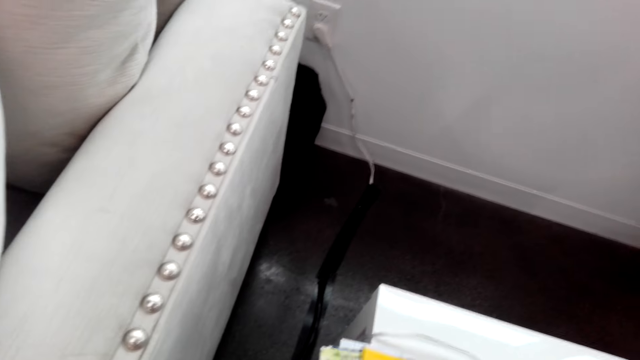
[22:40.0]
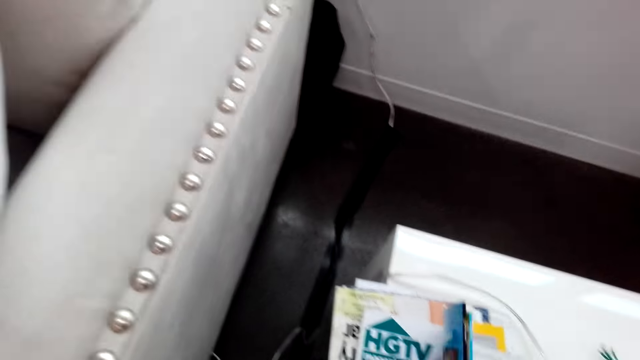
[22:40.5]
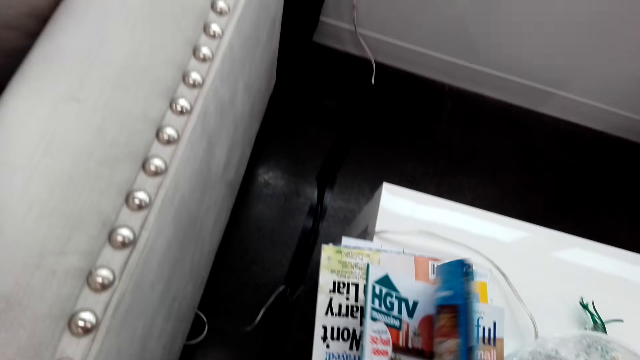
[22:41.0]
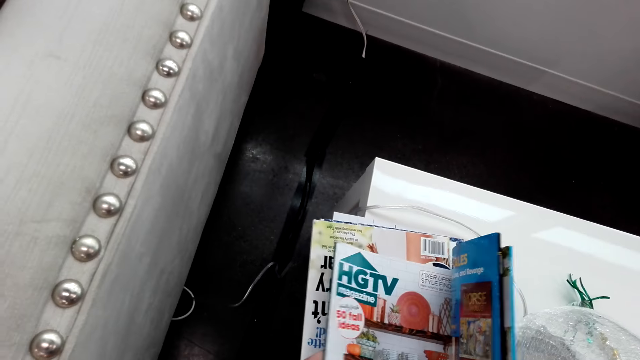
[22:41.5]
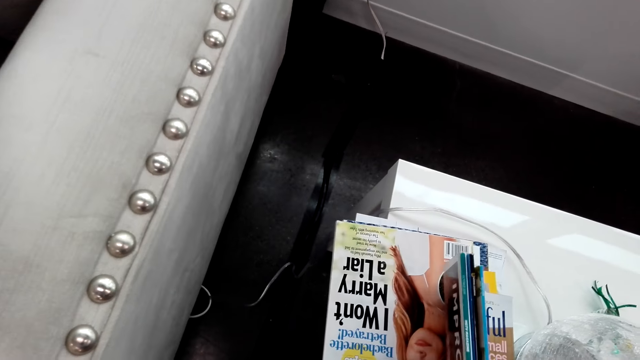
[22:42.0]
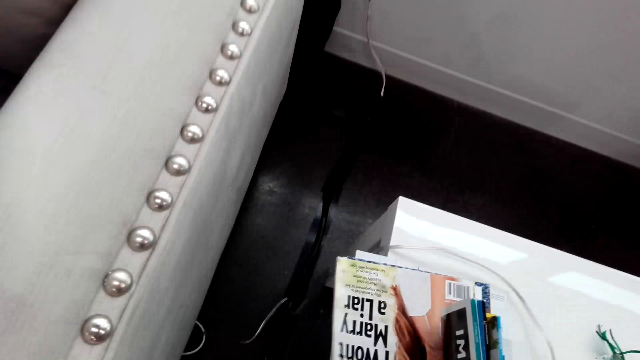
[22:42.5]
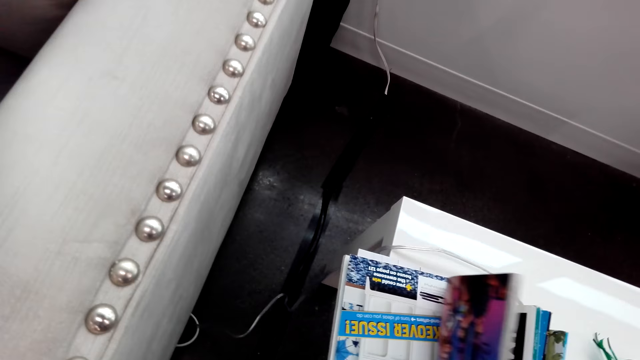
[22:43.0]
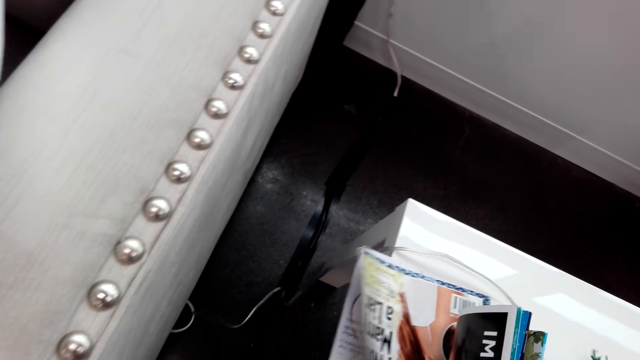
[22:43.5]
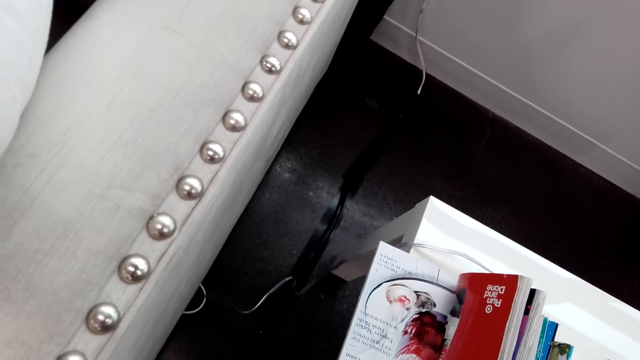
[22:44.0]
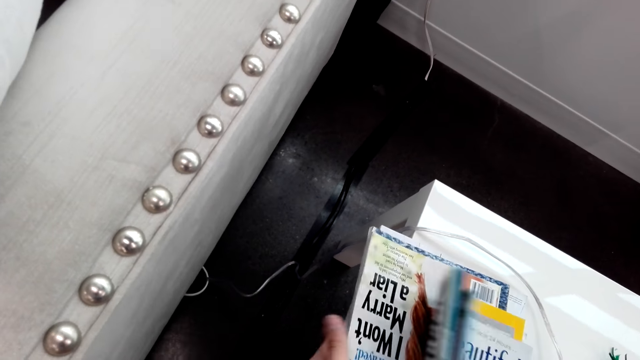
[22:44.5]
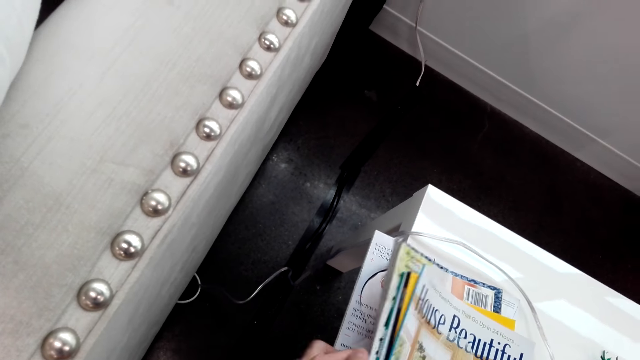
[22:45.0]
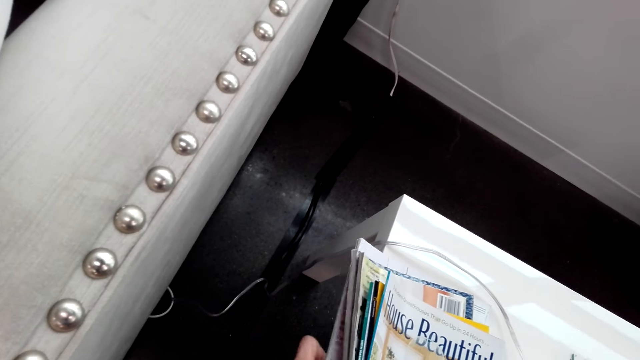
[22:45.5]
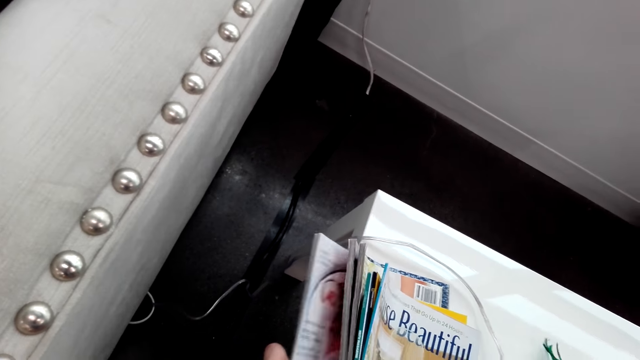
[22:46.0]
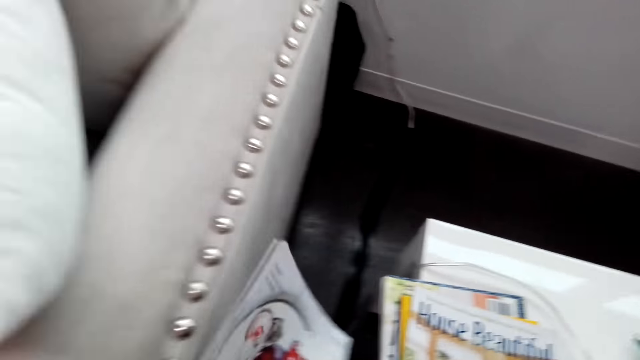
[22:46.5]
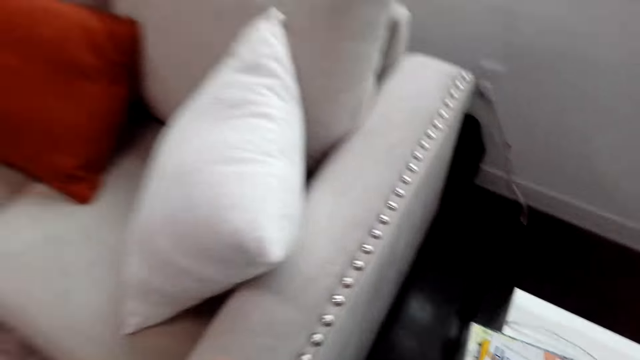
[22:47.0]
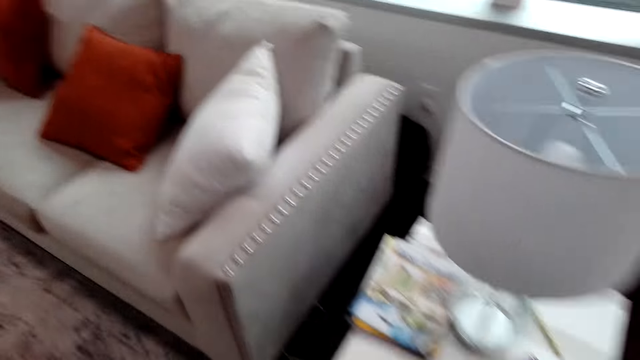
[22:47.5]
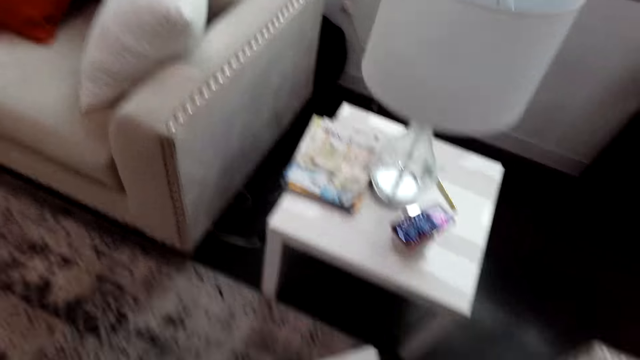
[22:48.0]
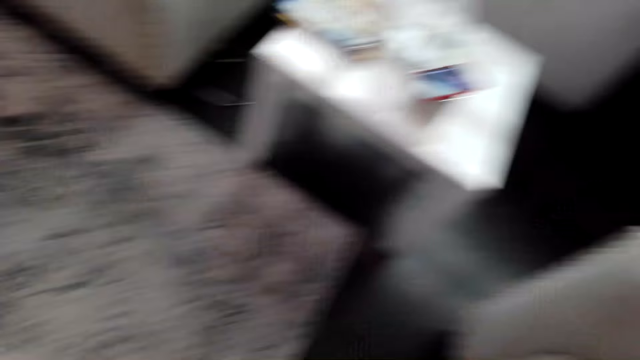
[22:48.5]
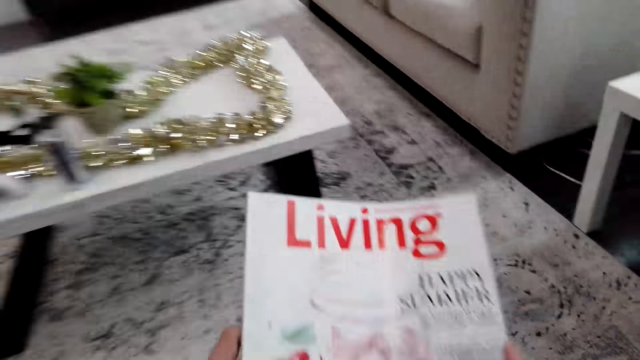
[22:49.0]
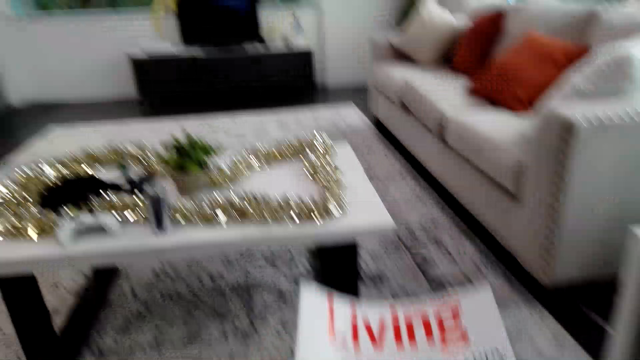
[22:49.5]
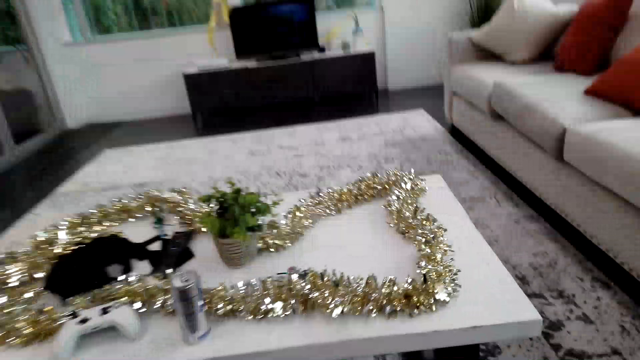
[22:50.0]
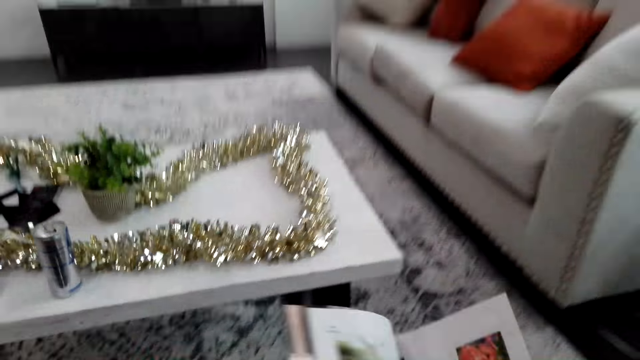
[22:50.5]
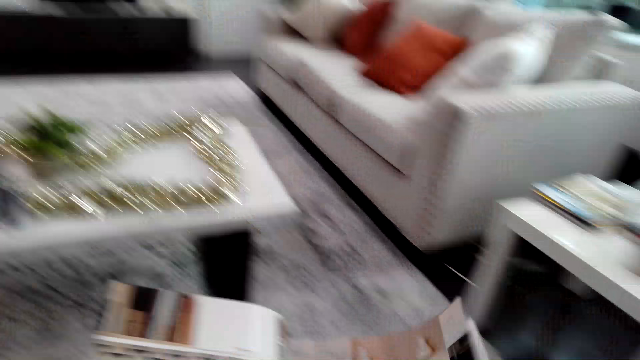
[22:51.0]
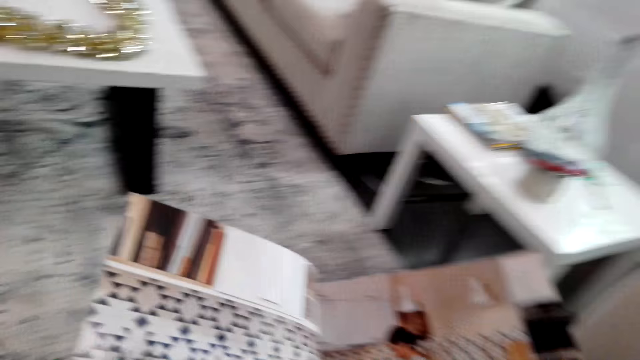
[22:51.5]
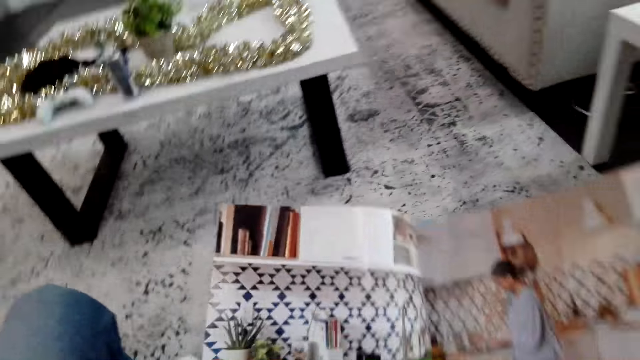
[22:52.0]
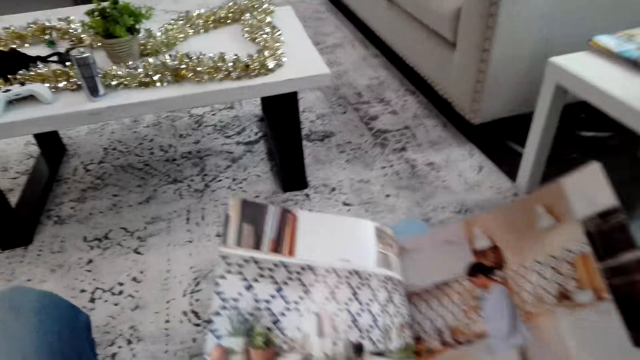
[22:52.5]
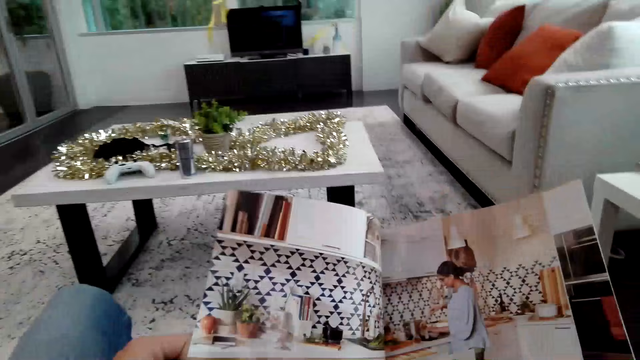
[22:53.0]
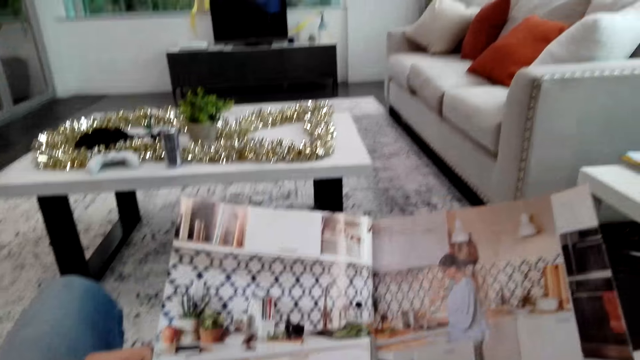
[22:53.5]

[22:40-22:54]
The camera wearer picks up the magazine from the table. They sit on a sofa. They hold the magazine. They peruse the magazine. They open the magazine.

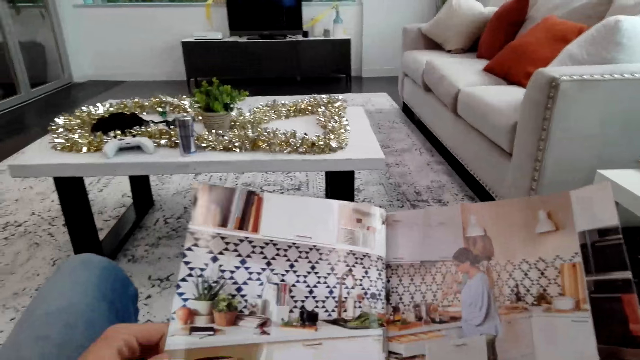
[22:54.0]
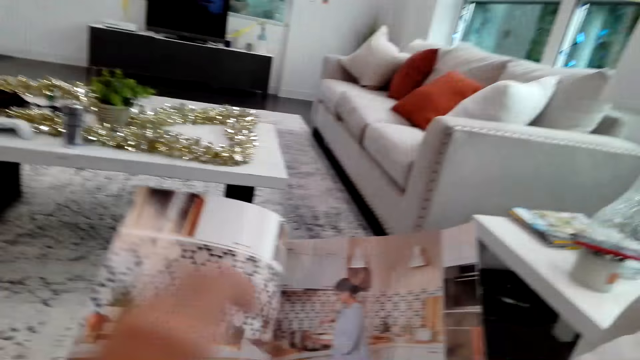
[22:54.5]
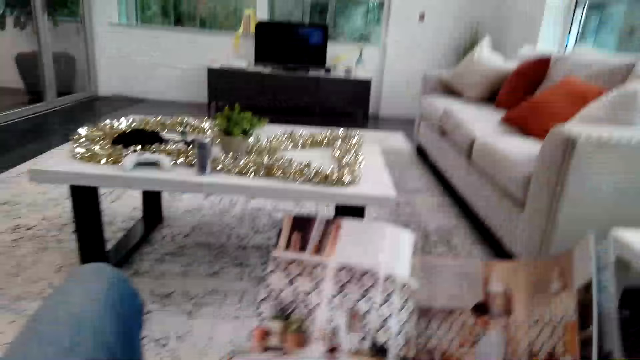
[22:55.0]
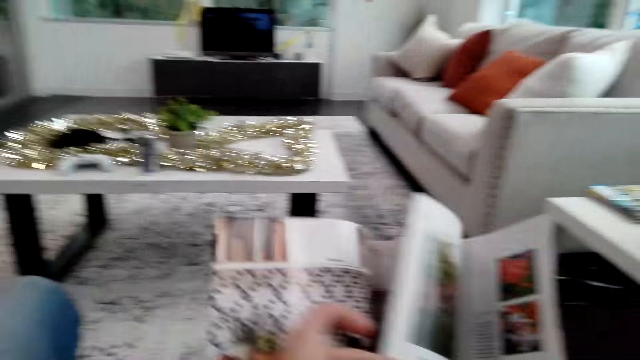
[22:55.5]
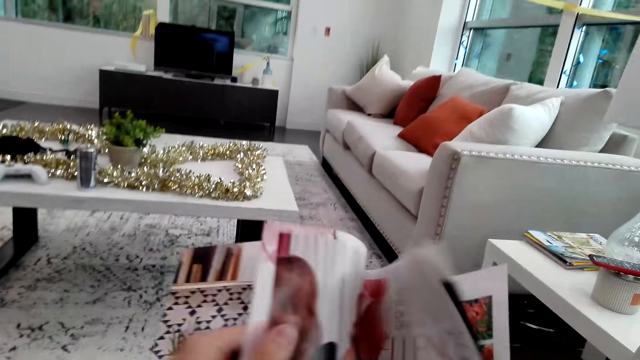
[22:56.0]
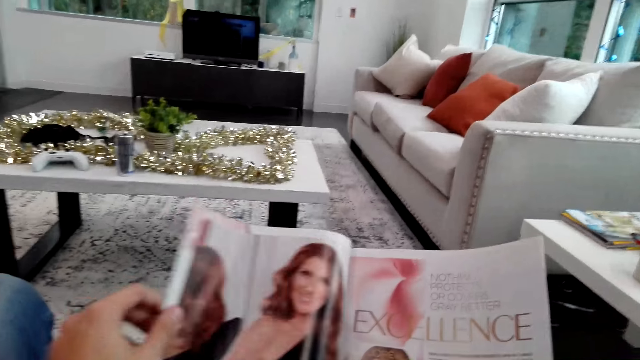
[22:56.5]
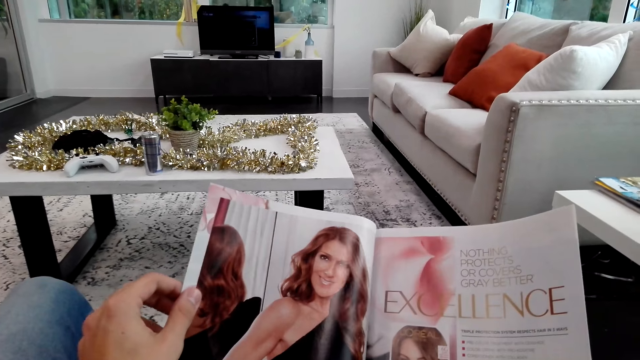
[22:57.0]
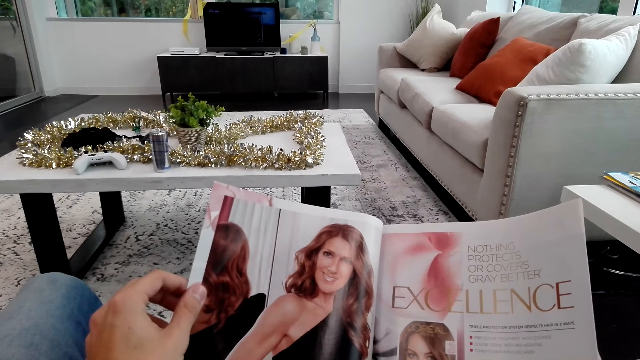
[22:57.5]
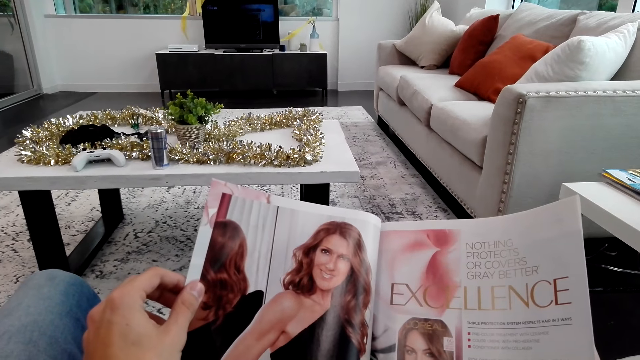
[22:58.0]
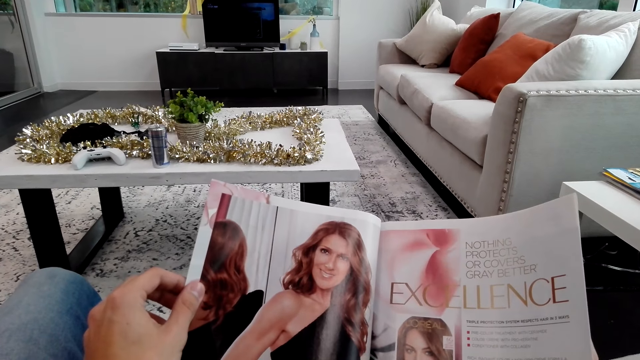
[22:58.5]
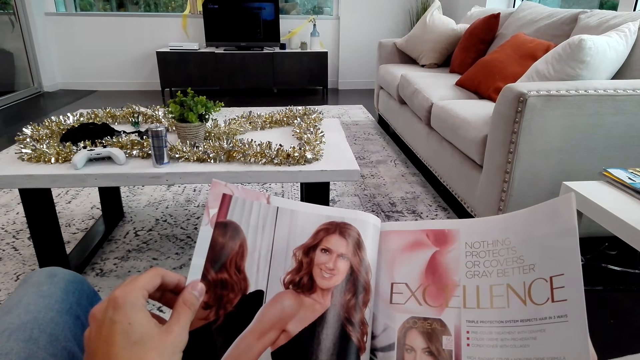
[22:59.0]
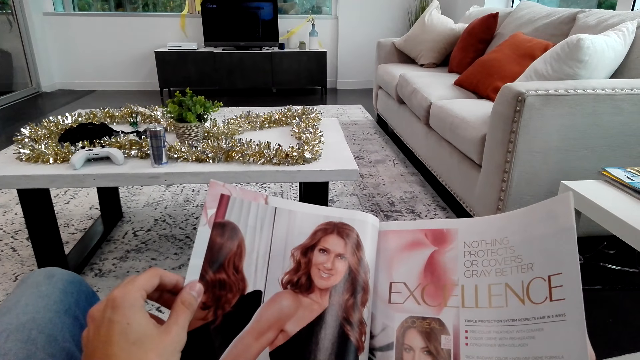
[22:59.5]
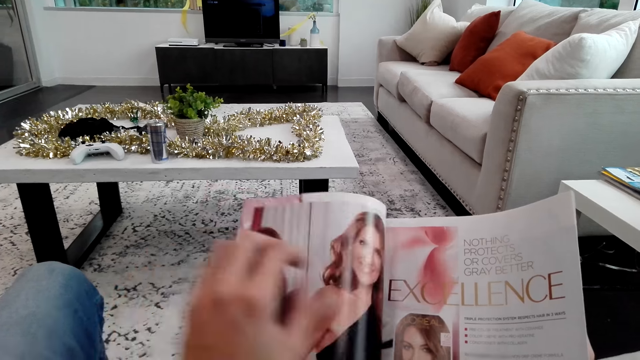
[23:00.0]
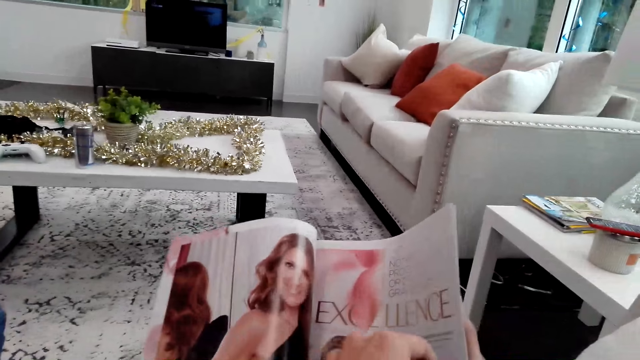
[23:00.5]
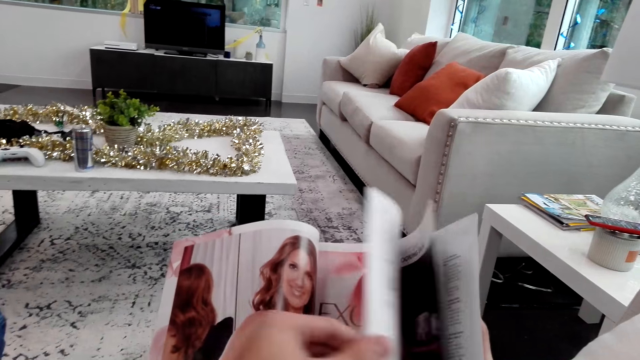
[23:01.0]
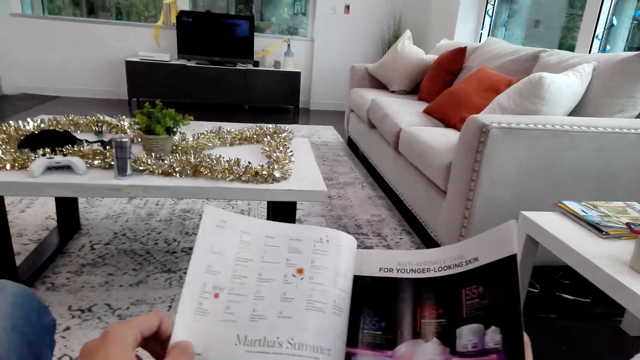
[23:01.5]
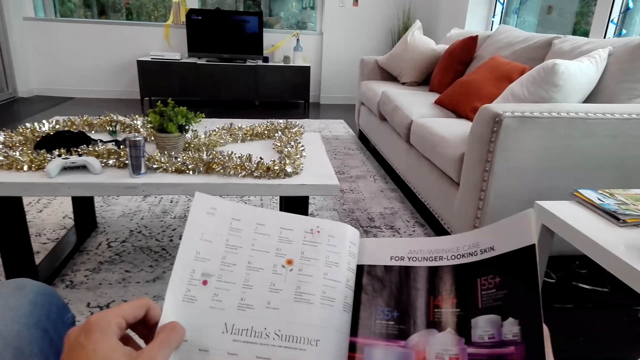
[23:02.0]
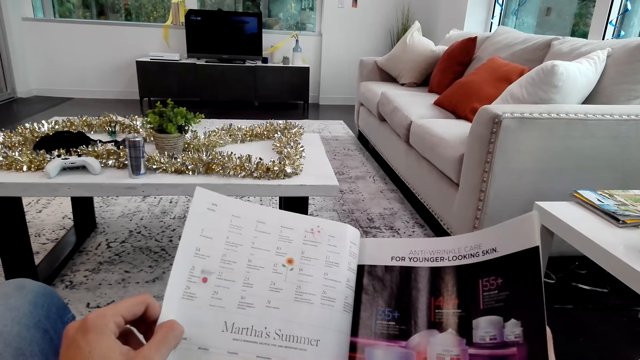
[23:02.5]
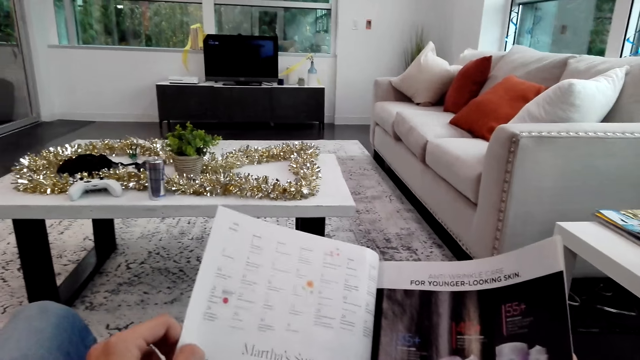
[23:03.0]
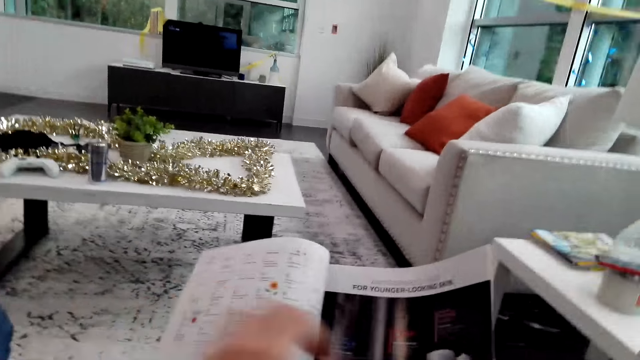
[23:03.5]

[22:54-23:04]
The camera wearer reads the magazine in the house. They open the magazine. They peruse the magazine.
